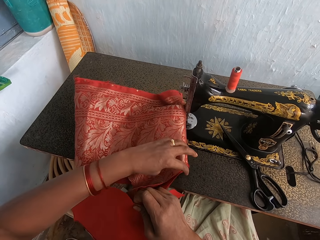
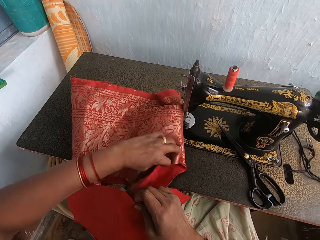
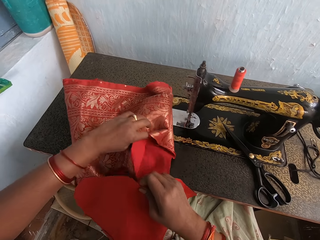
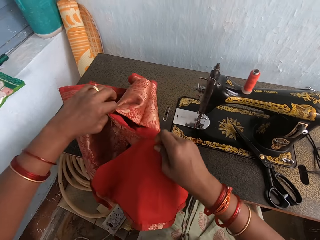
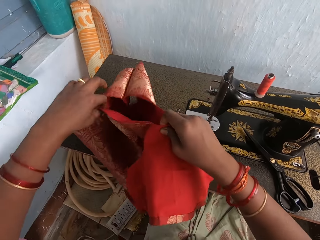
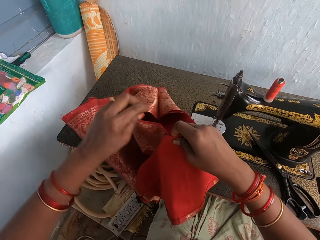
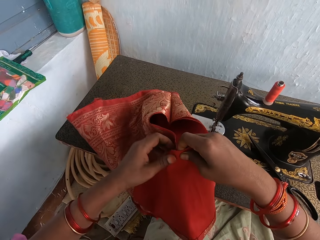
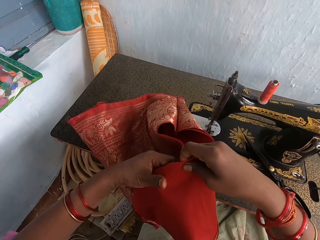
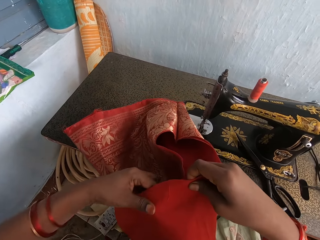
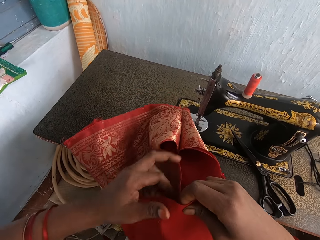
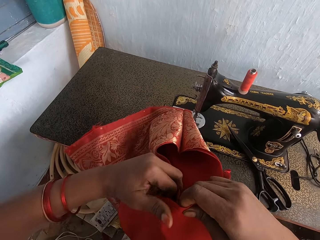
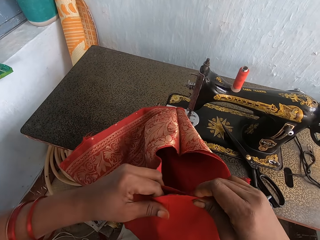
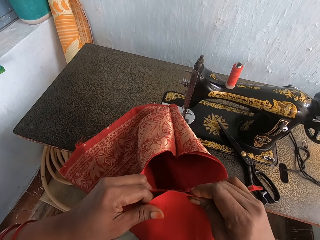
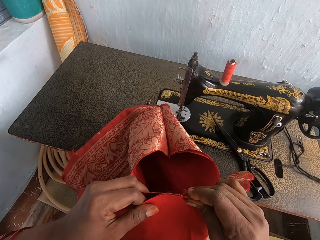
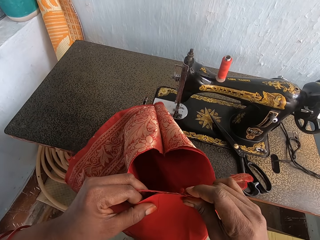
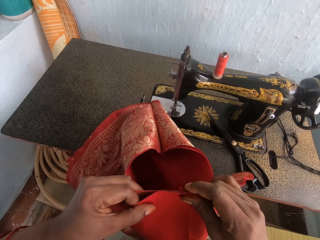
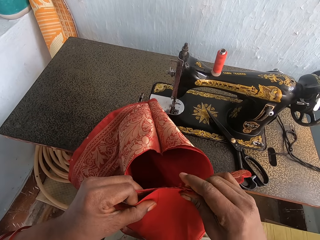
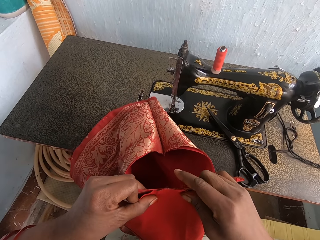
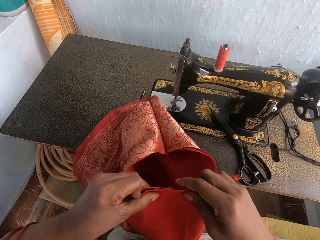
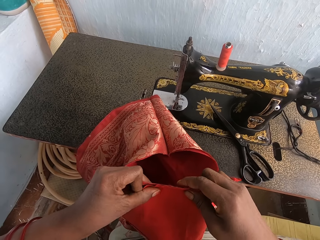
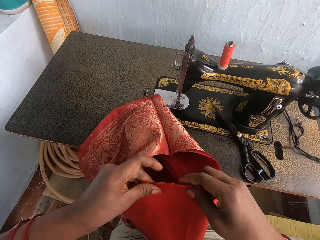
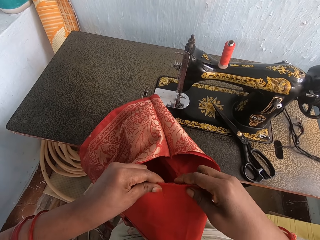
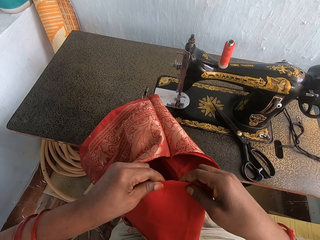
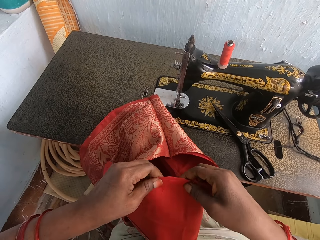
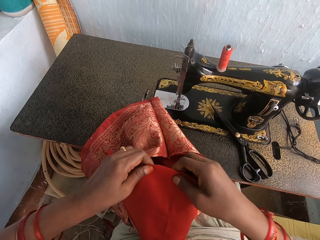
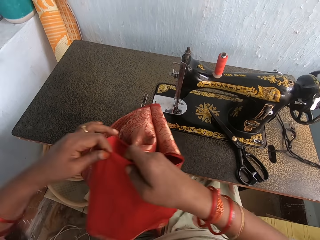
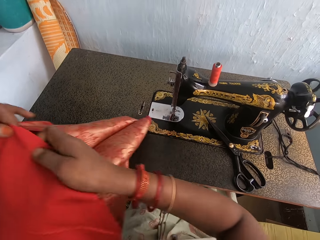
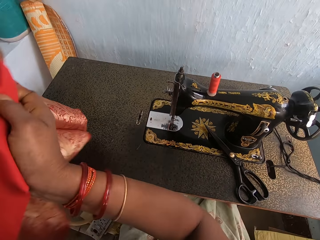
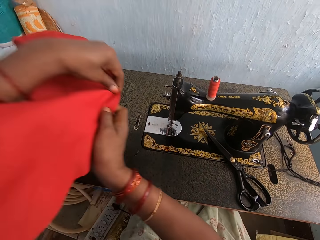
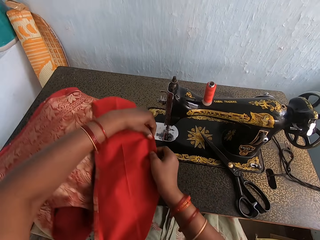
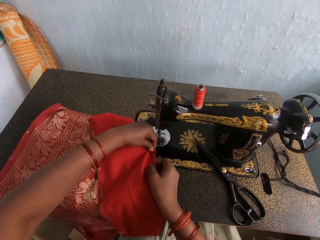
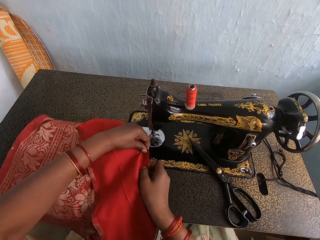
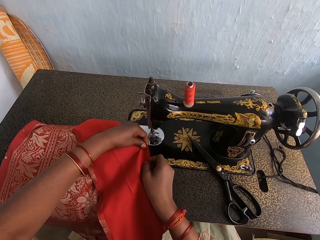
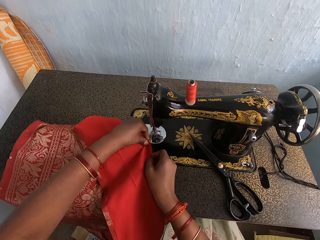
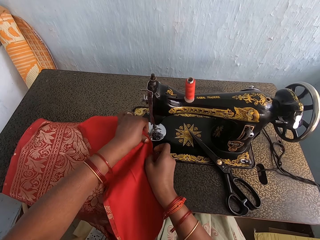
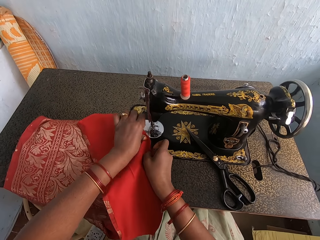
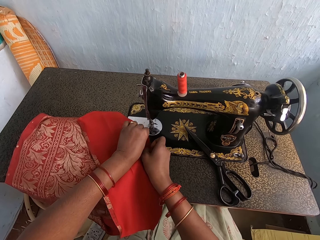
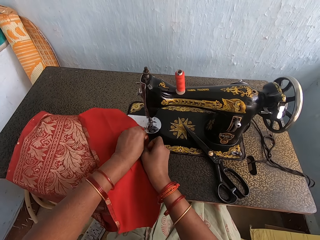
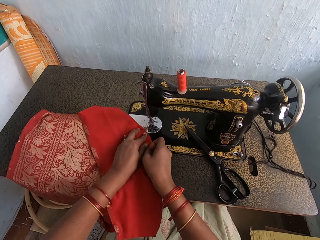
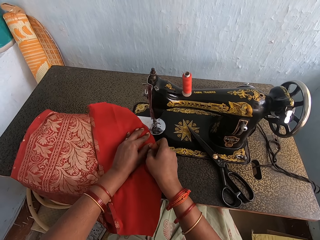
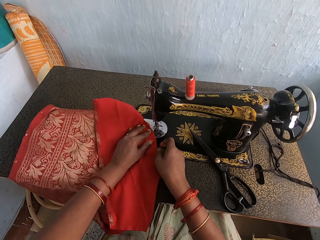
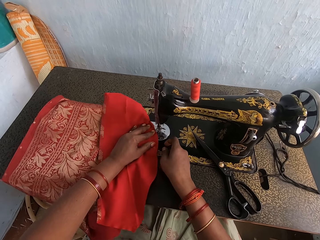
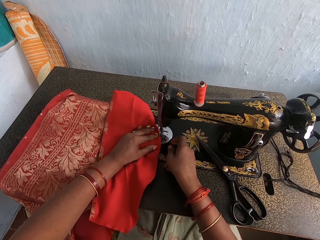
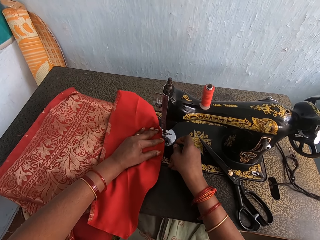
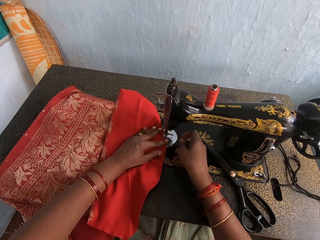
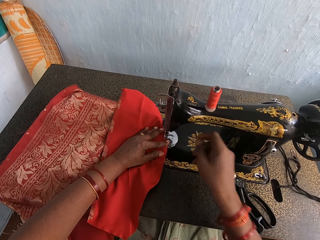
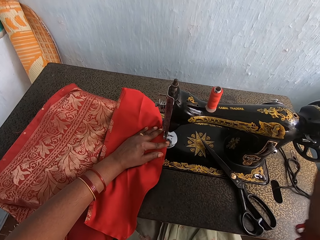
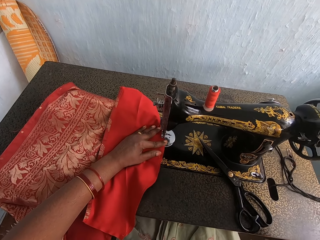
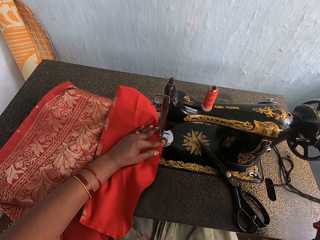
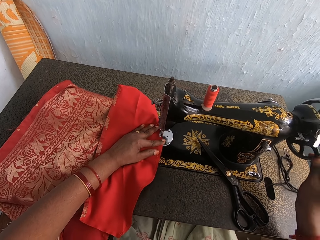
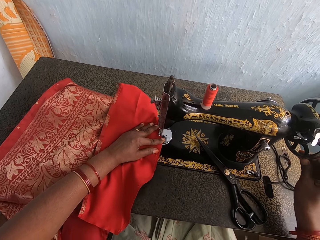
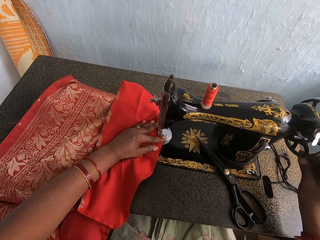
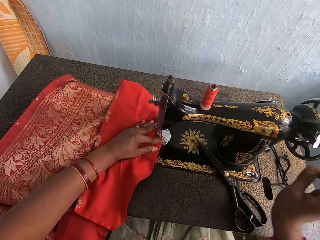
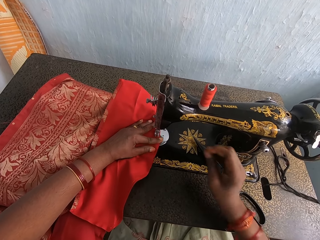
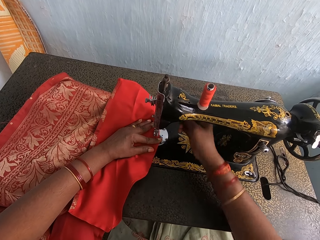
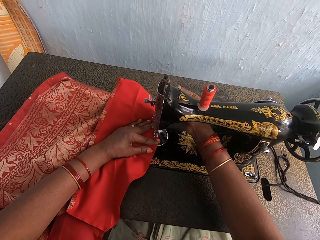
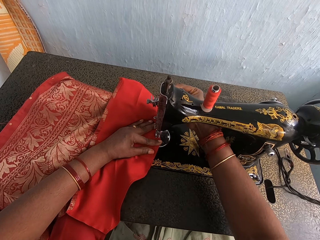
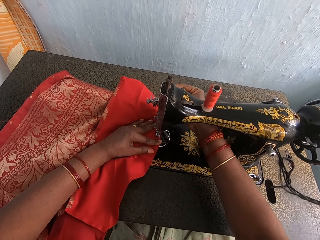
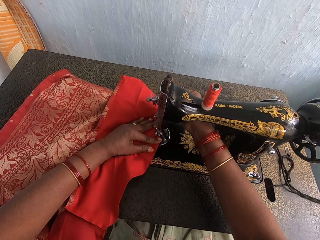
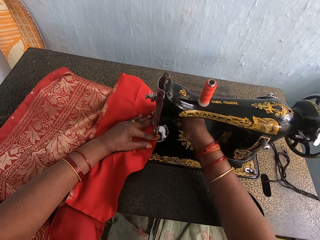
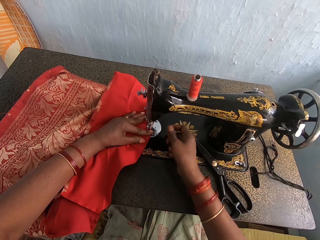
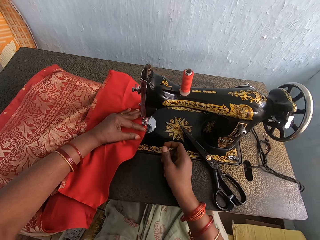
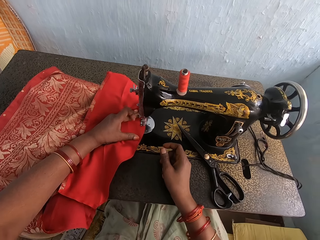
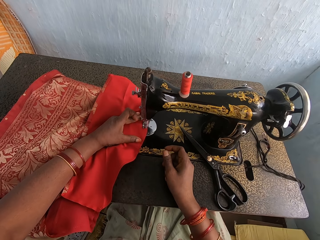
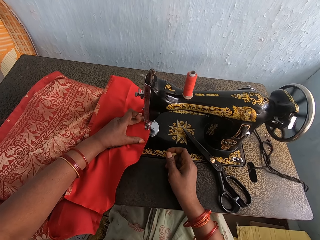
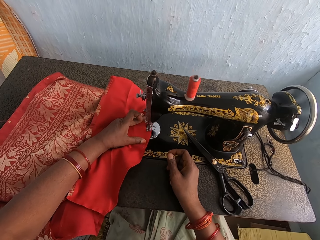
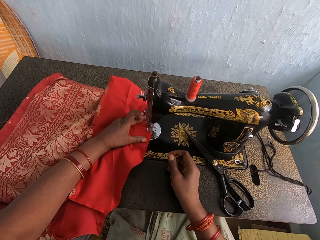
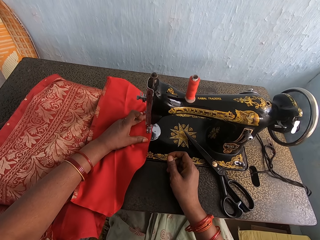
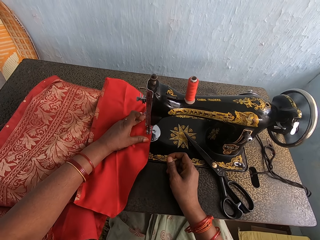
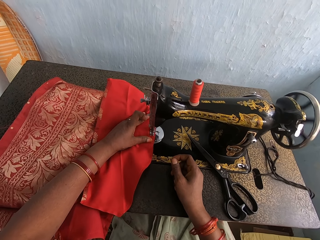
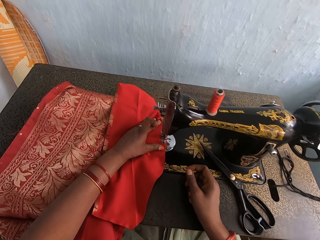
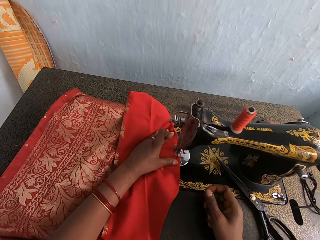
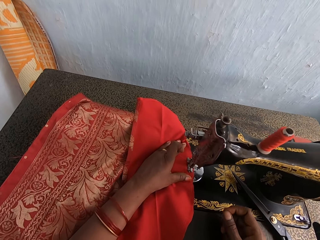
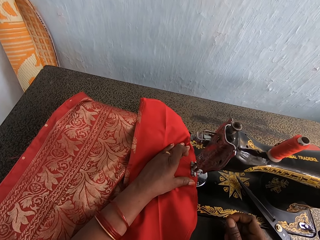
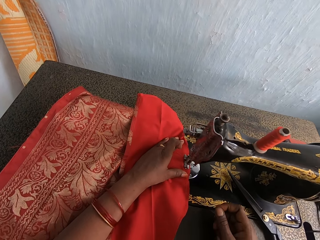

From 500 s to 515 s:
The camera wearer stretches the blouse. They turn the cloth with the left hand. They align the blouse edge with a piece of cloth with both hands. They hold the cloth with both hands. They position the aligned clothes on the machine needle area. They push the cloth with the left hand. They turn the machine balance wheel. They operate the sewing machine with the right hand. They adjust the machine presser bar lifter. They converse. They sew the cloth with a sewing machine.

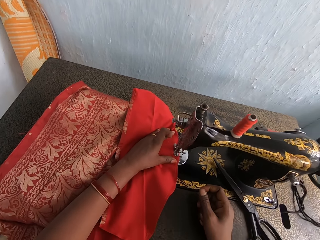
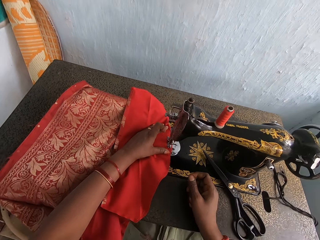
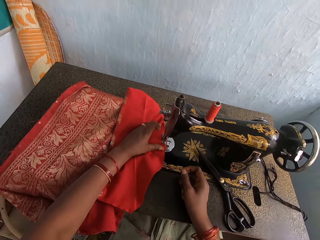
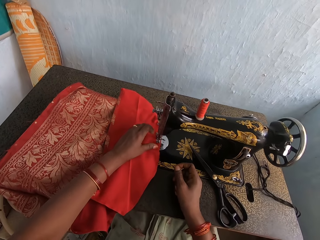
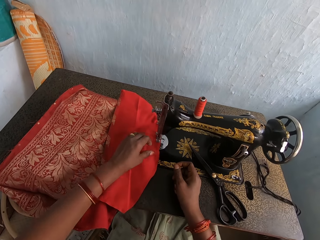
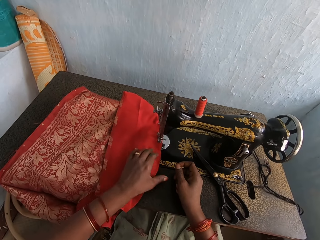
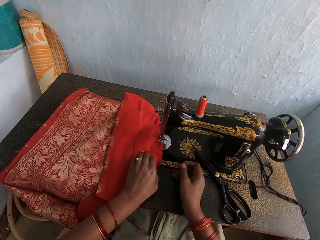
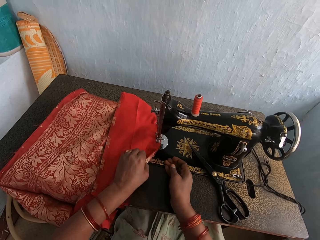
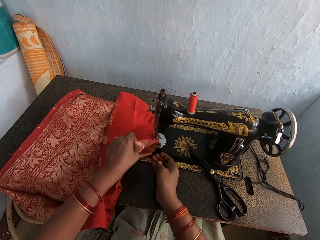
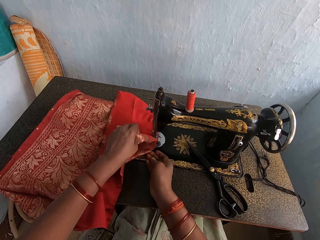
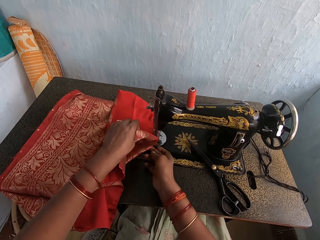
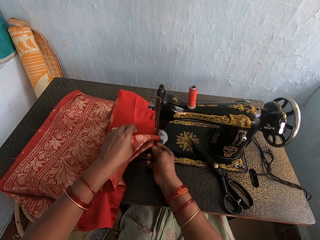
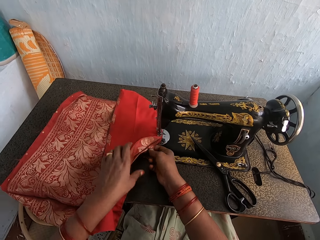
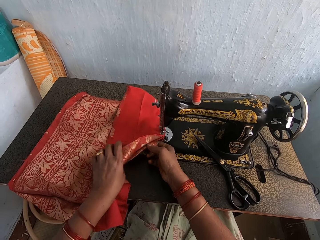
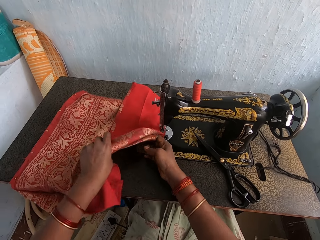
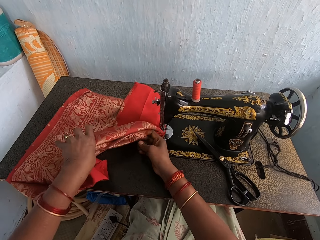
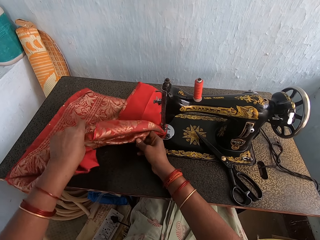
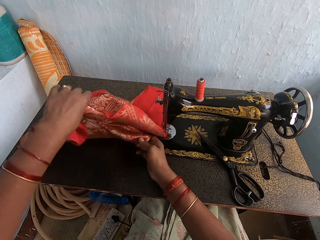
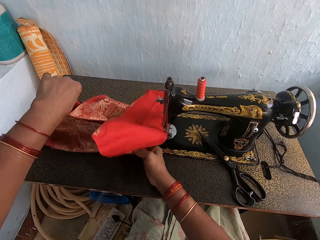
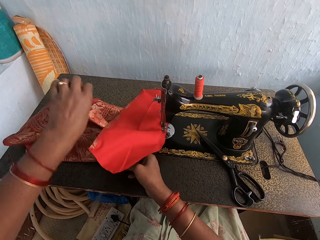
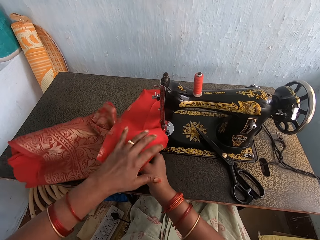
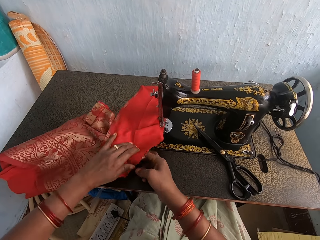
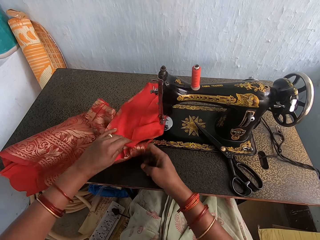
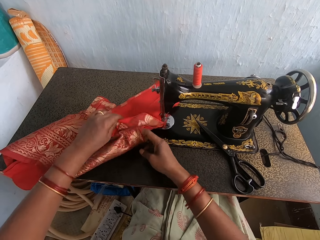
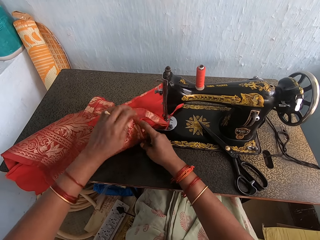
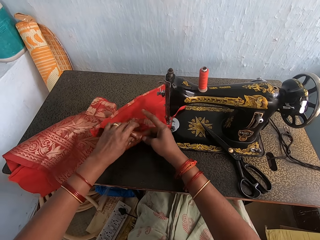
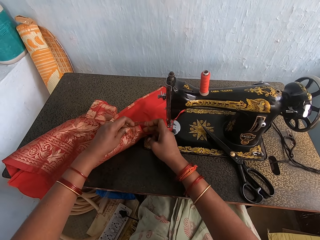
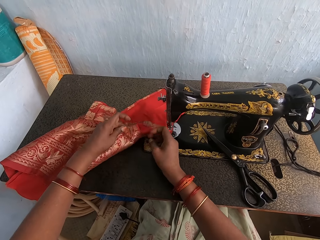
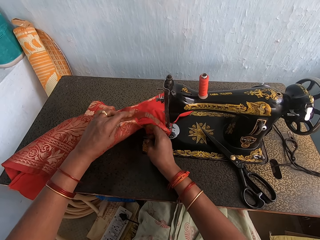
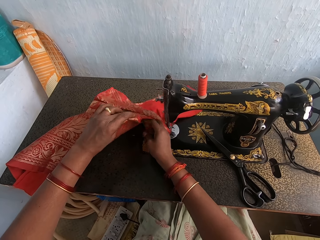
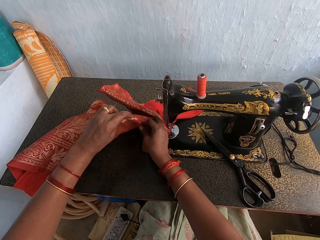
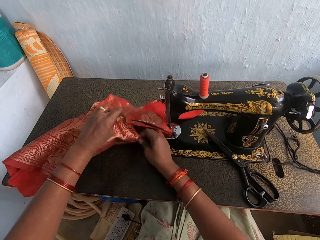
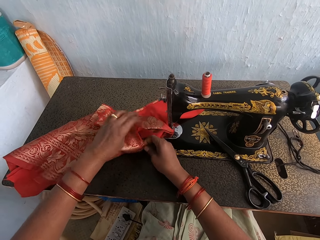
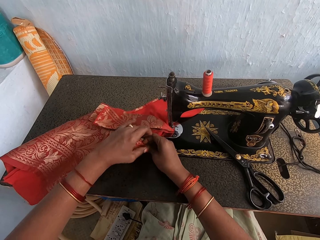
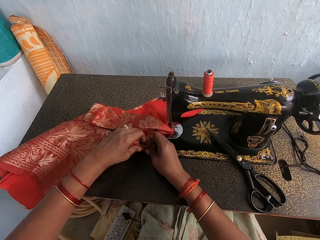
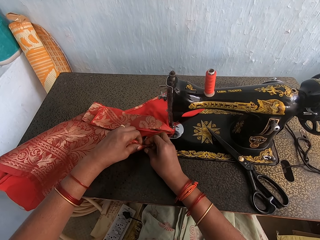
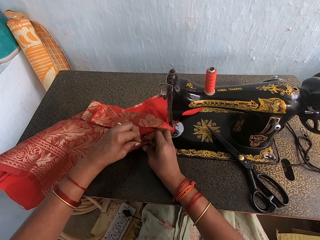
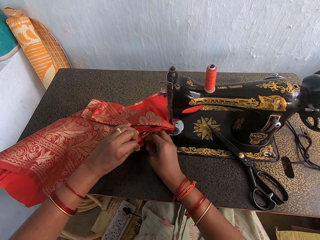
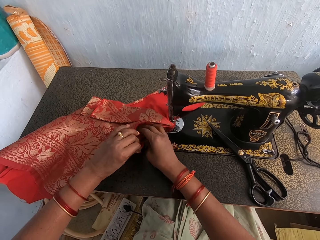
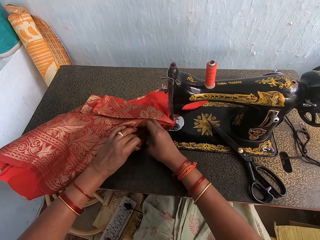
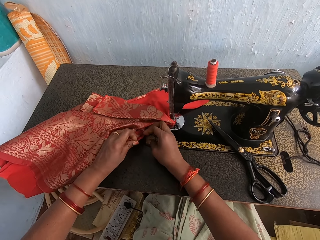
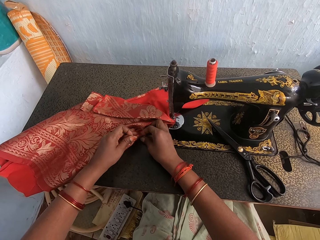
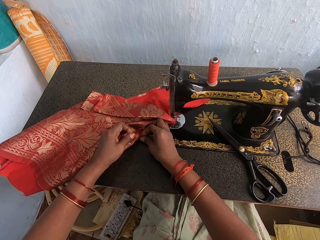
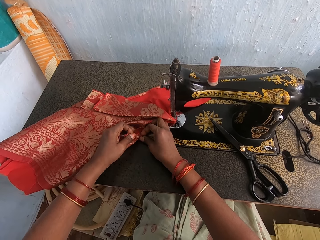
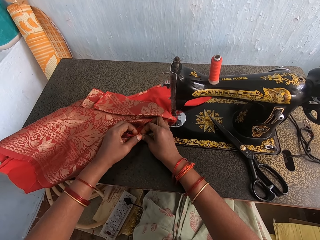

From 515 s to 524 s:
The camera wearer holds the cloth with the left hand. They align the clothes against each other on the table with both hands.
